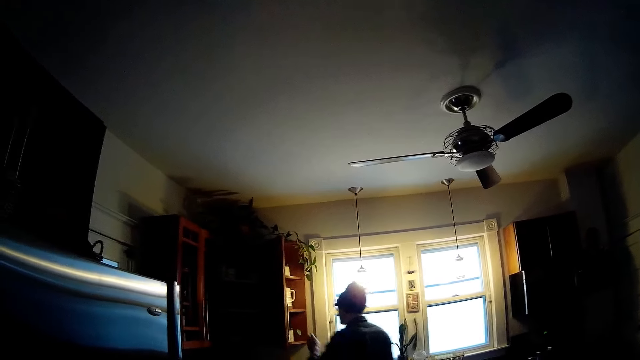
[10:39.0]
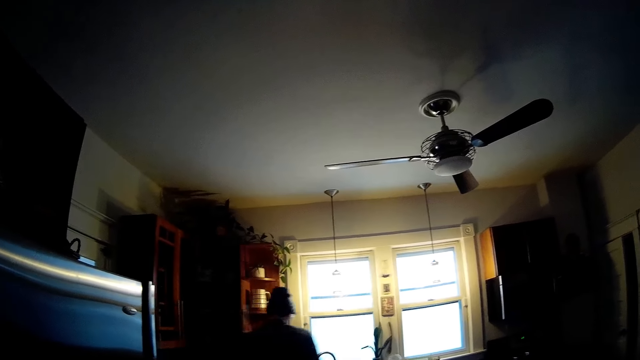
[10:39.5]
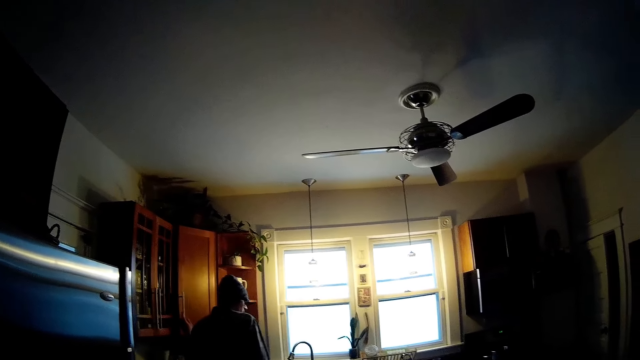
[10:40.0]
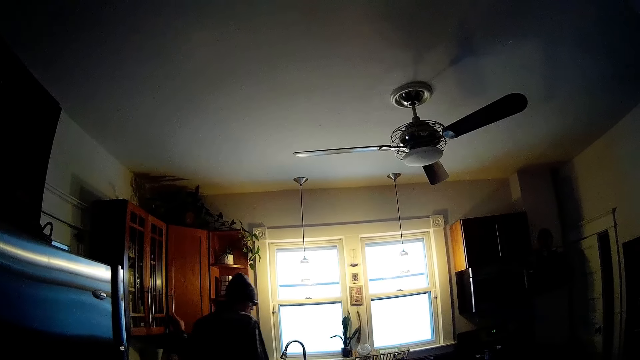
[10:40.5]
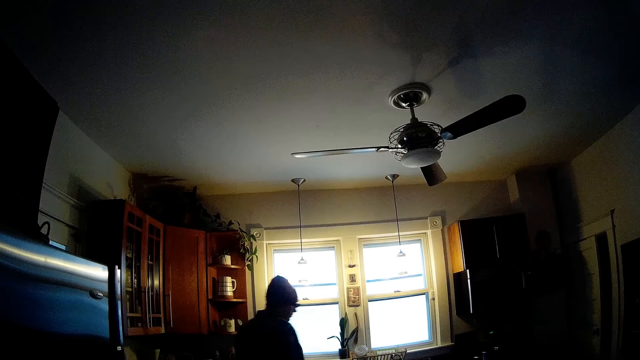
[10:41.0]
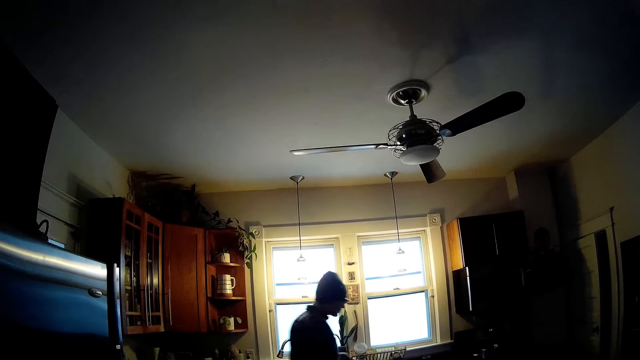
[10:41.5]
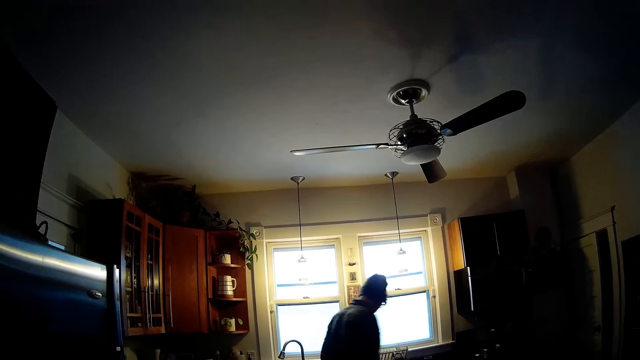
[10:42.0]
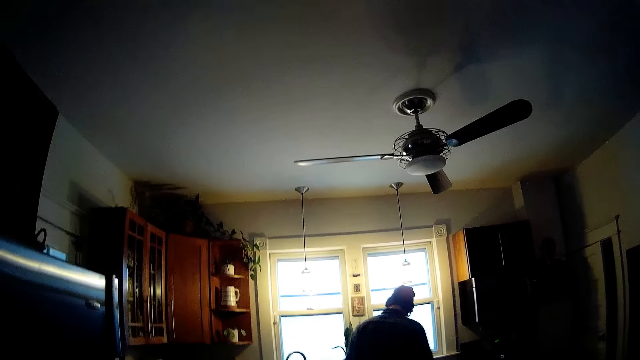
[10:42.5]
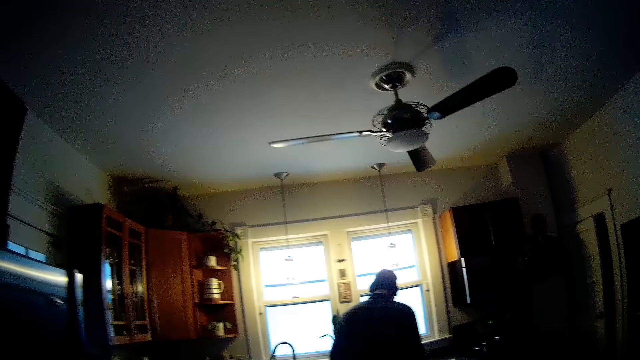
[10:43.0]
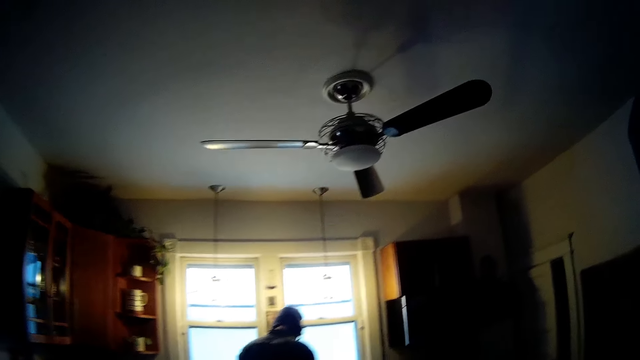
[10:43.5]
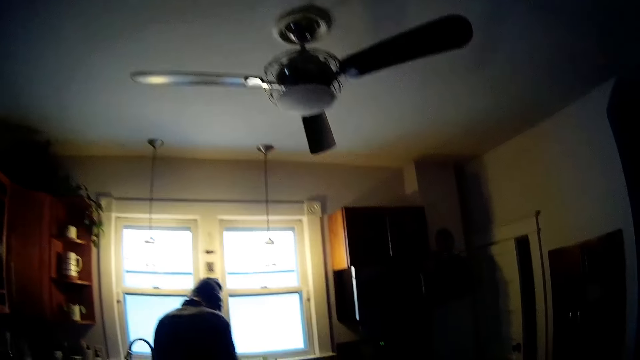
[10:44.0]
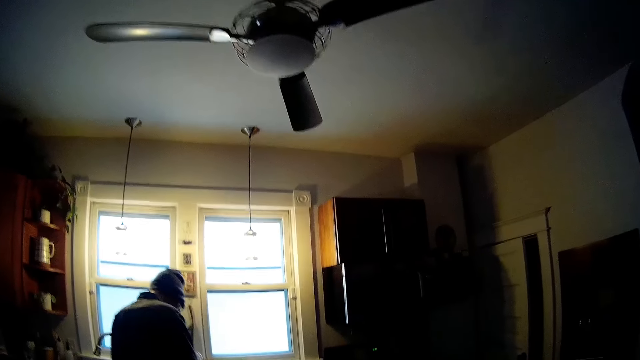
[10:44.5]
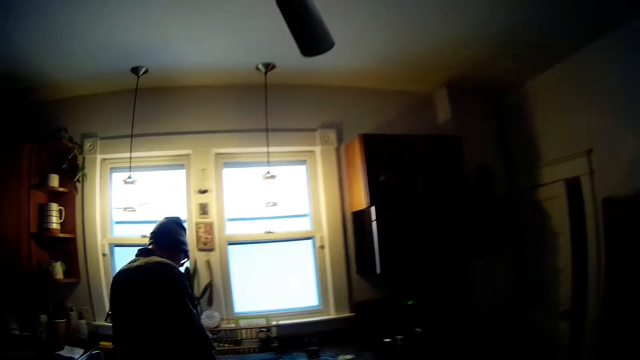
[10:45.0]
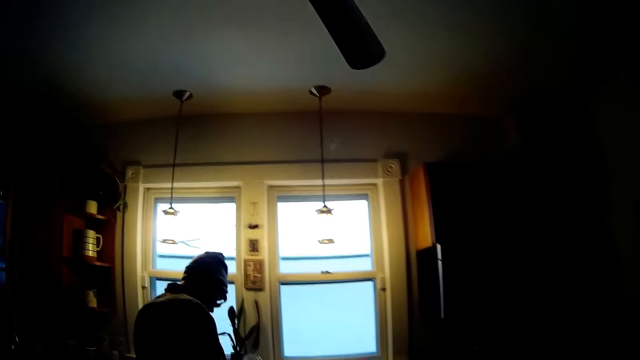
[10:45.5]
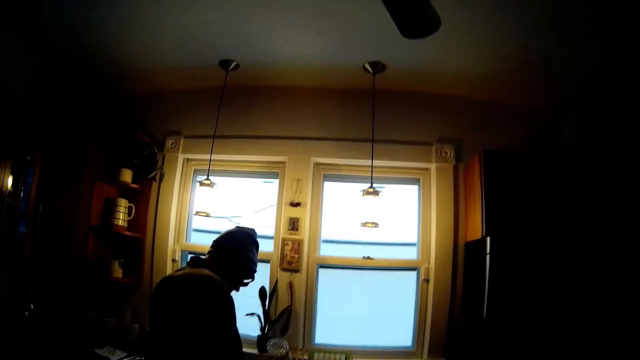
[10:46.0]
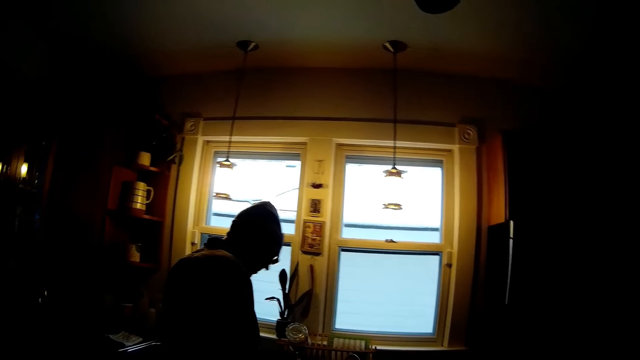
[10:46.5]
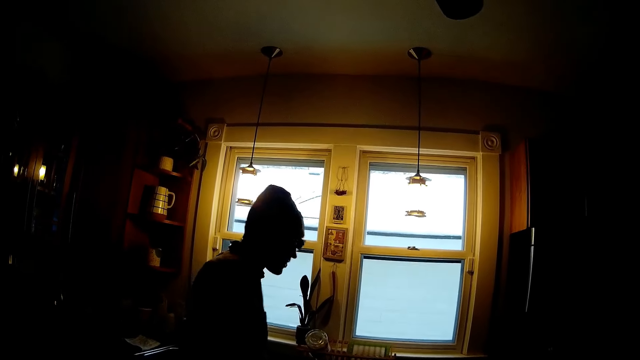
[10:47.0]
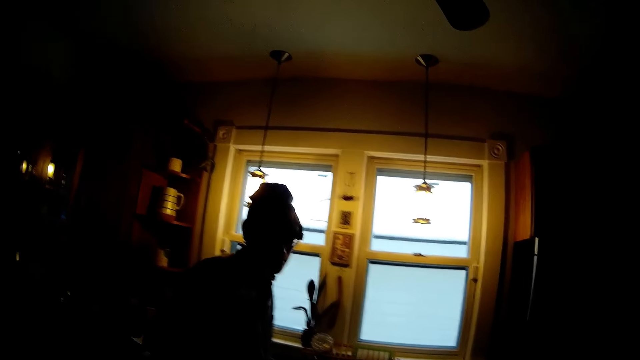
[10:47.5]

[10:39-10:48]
The man closes a cabinet with his left hand. The man talks to the camera wearer. The camera wearer walks in the house.

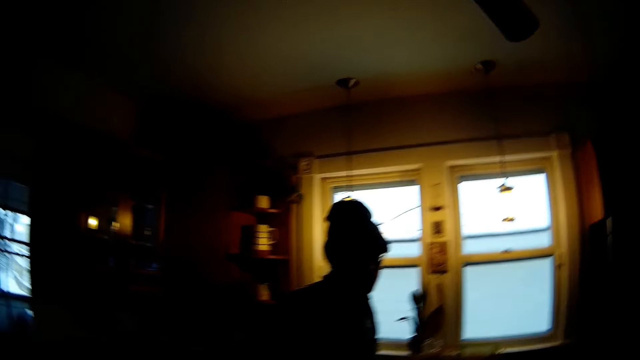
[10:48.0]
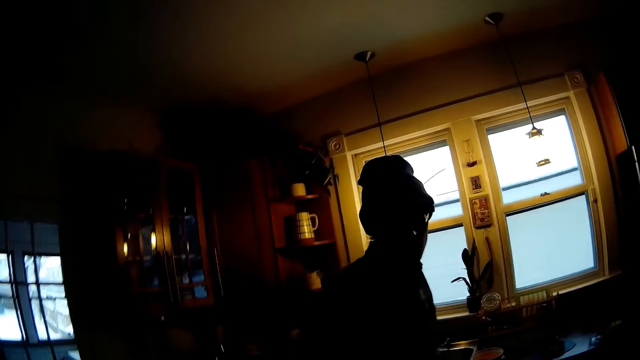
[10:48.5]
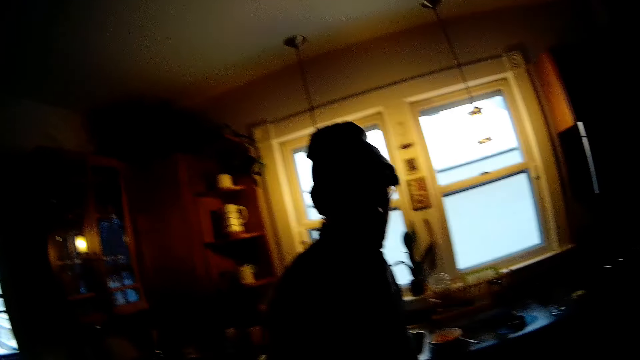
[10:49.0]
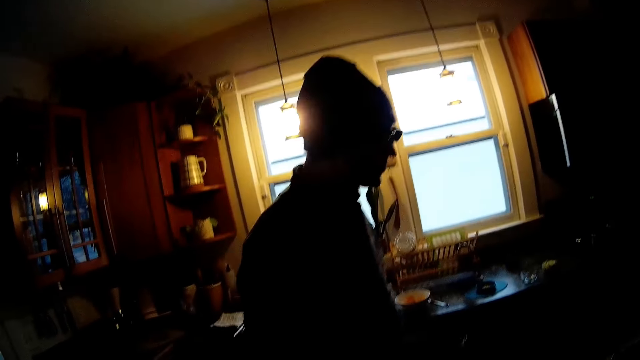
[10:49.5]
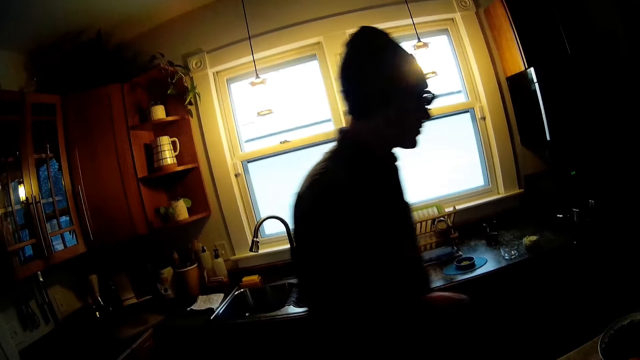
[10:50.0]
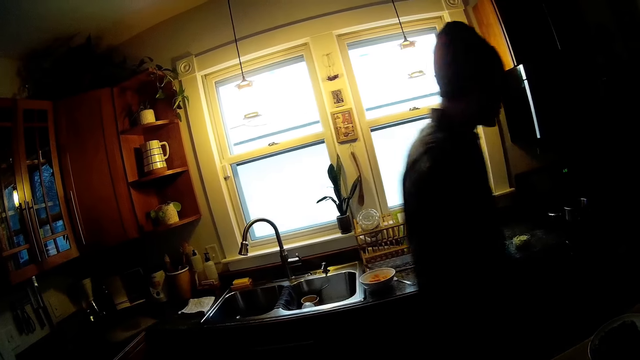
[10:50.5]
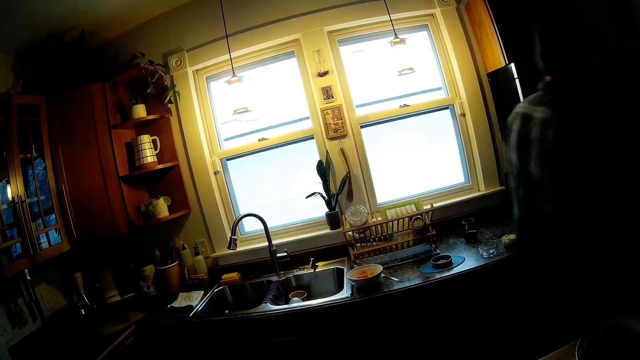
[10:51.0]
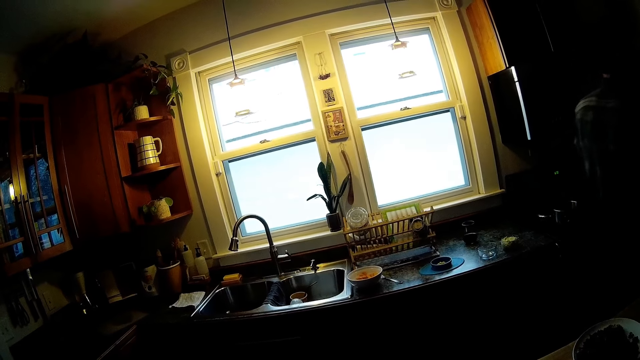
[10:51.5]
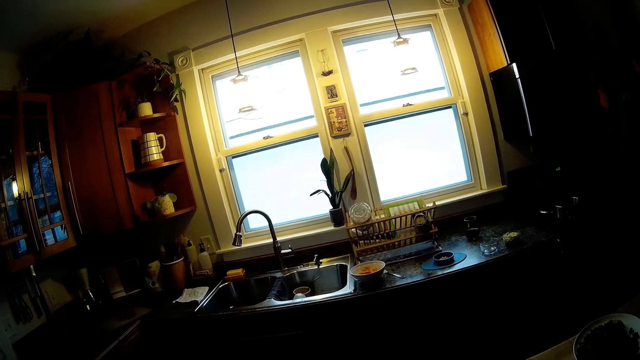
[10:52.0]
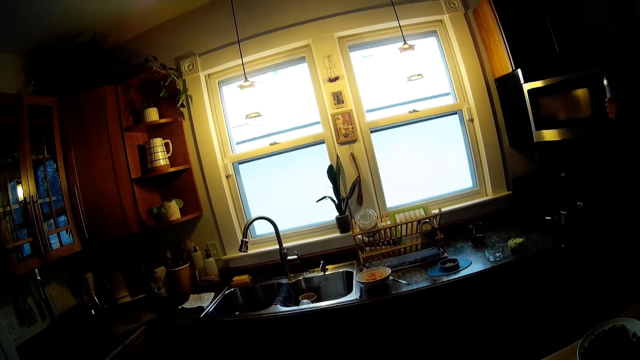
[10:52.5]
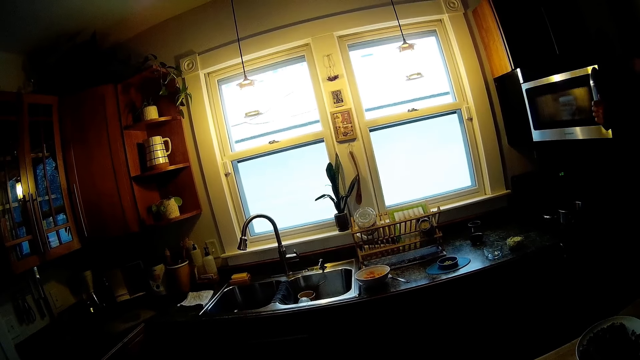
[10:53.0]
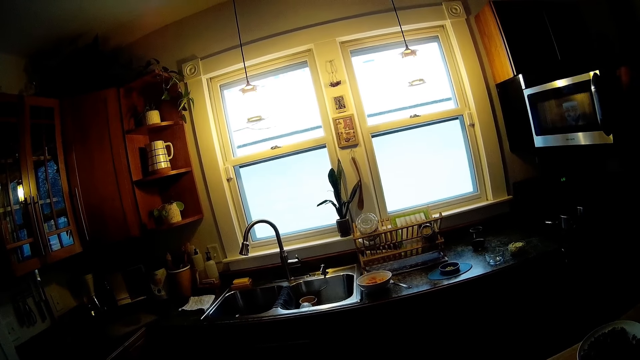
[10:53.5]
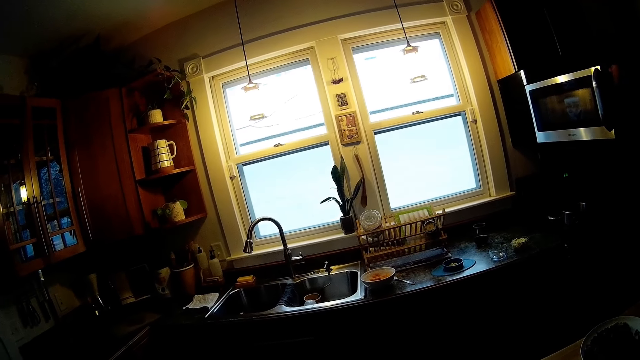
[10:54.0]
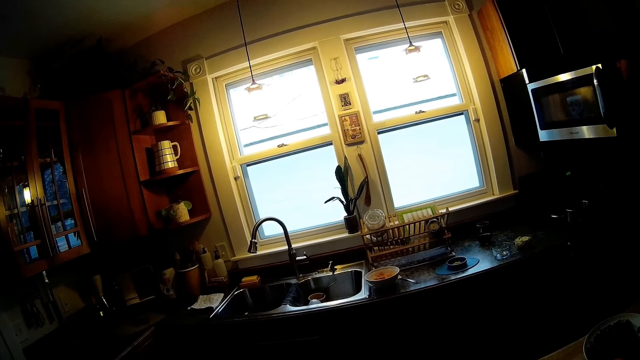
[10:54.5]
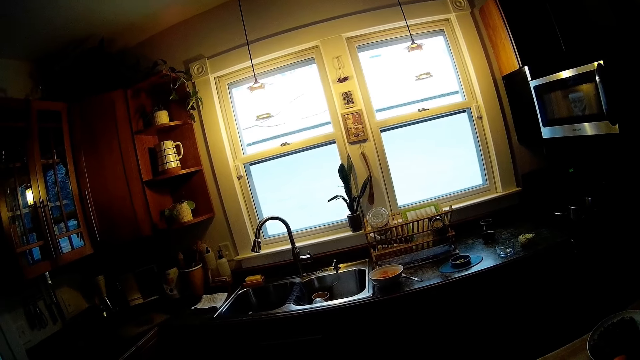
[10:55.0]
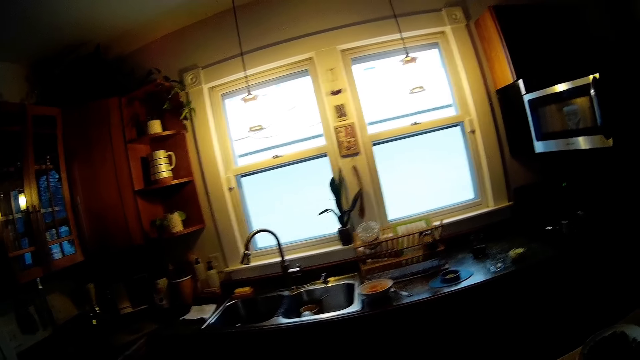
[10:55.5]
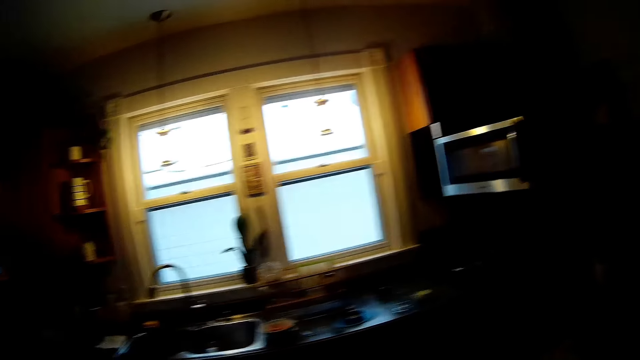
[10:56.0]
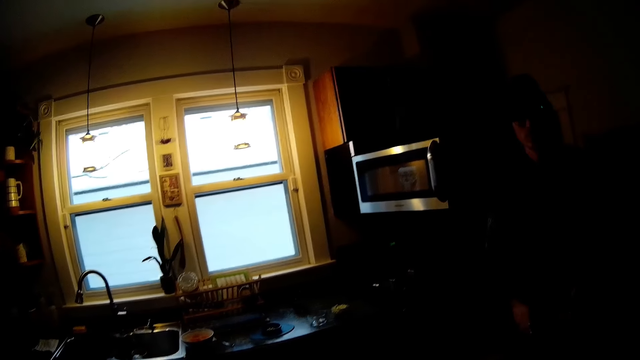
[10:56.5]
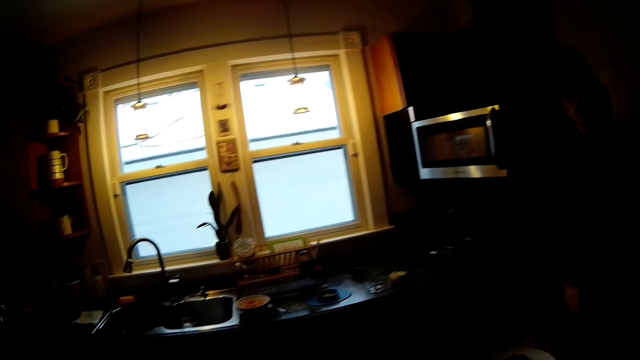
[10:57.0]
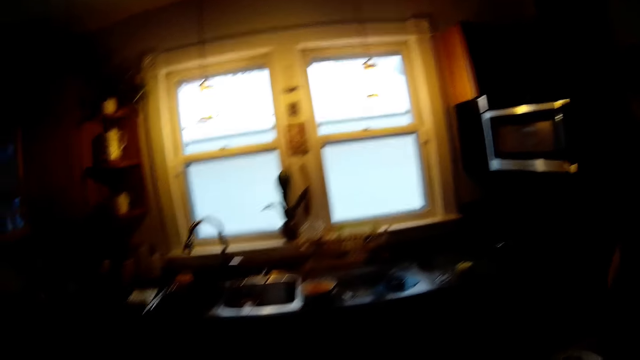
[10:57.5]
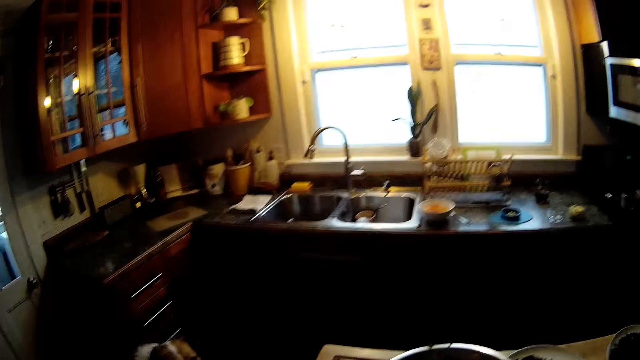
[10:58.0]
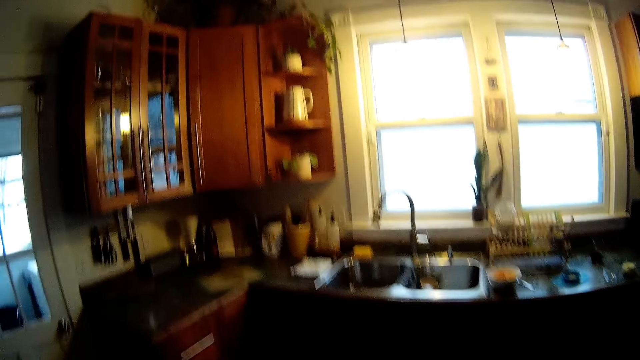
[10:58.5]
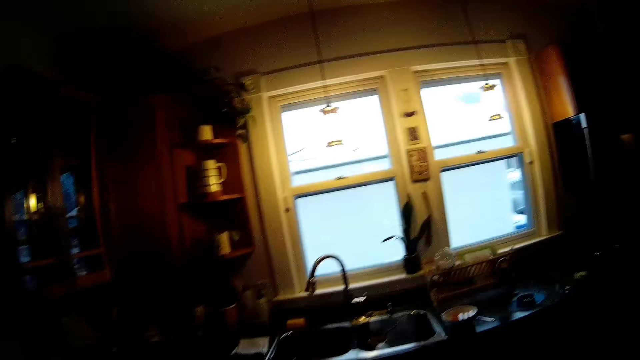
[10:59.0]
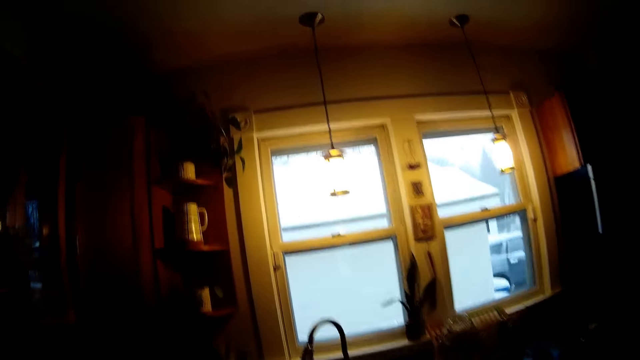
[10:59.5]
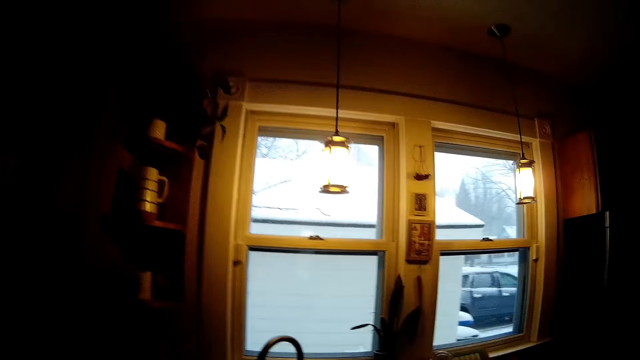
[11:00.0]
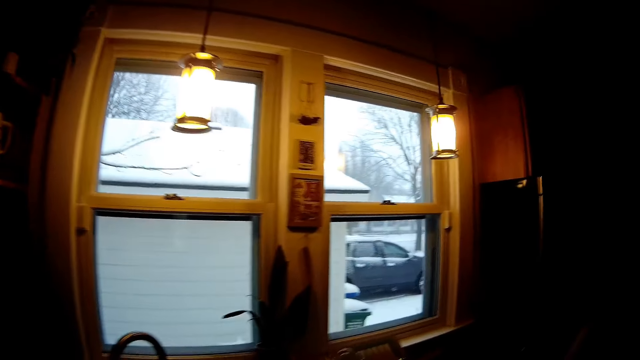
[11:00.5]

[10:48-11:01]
The man walks away. The man opens a microwave with his left hand. The camera wearer talks to the man. The man takes food out of the microwave with his right hand. The camera wearer walks towards the sink.
